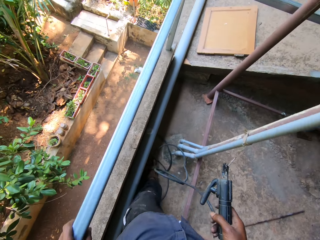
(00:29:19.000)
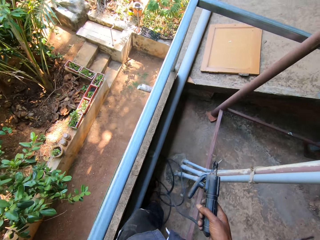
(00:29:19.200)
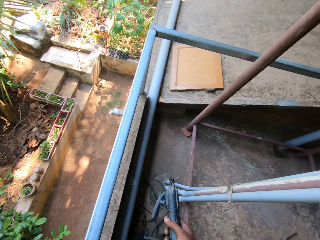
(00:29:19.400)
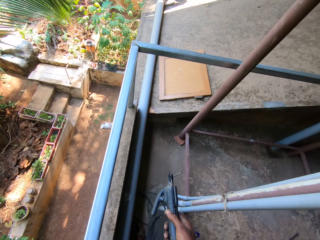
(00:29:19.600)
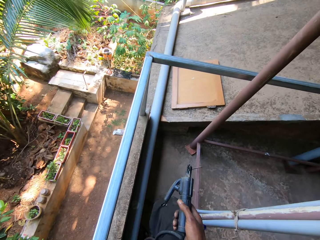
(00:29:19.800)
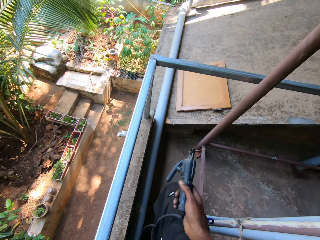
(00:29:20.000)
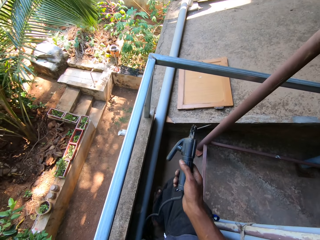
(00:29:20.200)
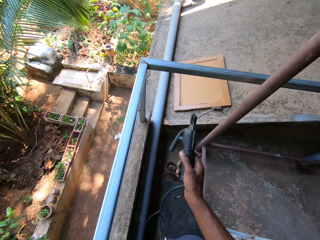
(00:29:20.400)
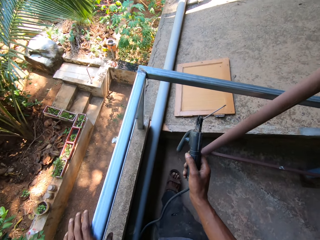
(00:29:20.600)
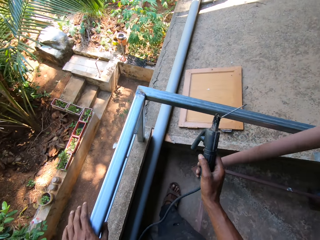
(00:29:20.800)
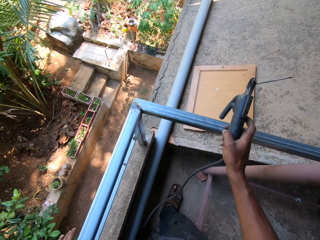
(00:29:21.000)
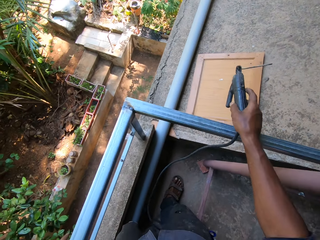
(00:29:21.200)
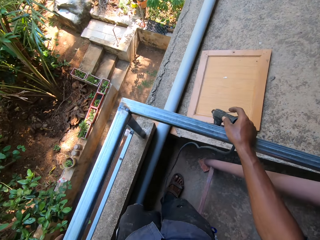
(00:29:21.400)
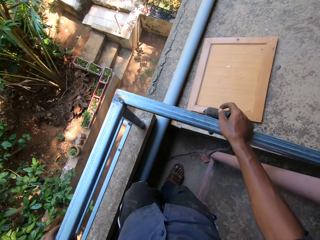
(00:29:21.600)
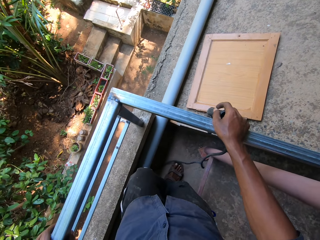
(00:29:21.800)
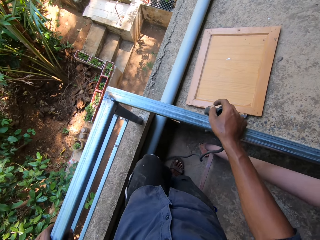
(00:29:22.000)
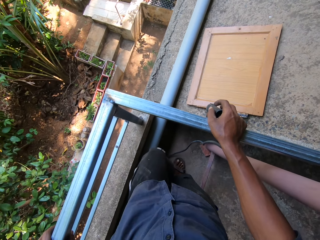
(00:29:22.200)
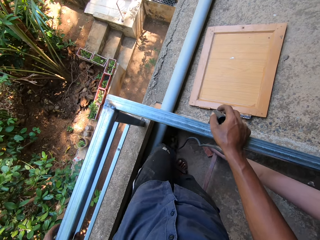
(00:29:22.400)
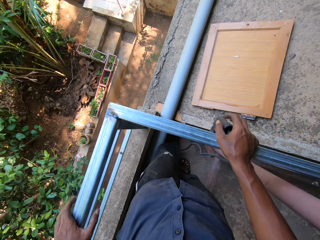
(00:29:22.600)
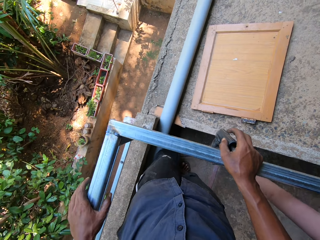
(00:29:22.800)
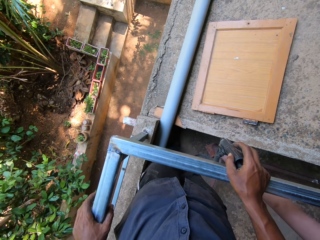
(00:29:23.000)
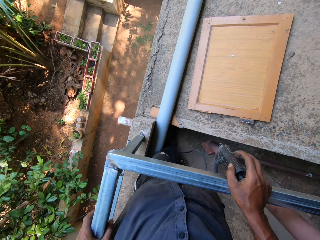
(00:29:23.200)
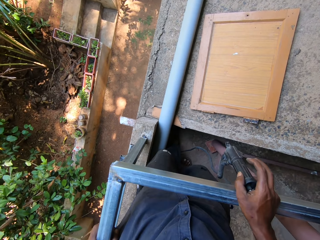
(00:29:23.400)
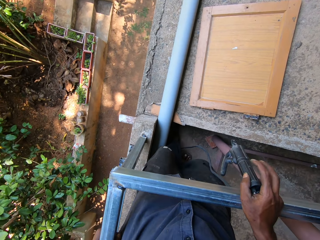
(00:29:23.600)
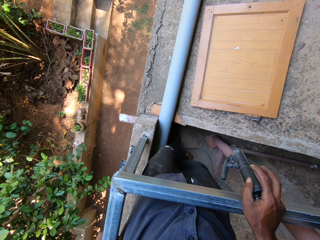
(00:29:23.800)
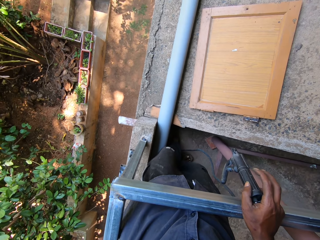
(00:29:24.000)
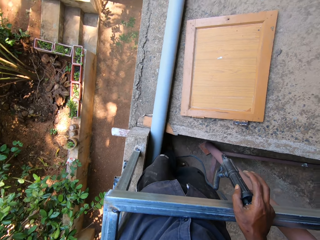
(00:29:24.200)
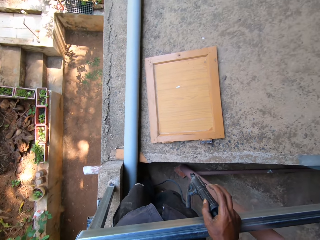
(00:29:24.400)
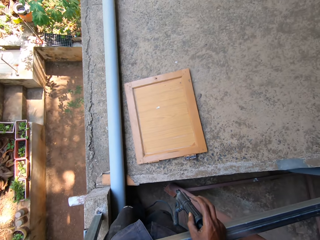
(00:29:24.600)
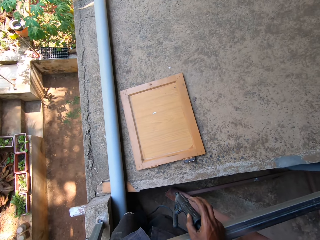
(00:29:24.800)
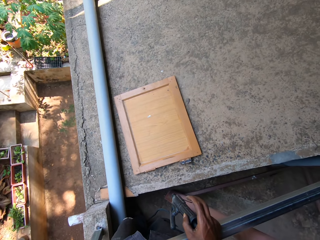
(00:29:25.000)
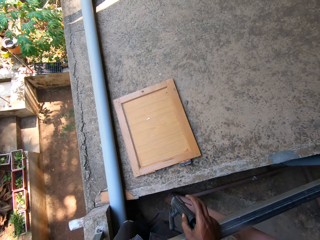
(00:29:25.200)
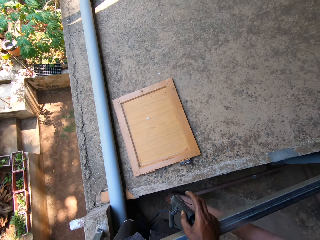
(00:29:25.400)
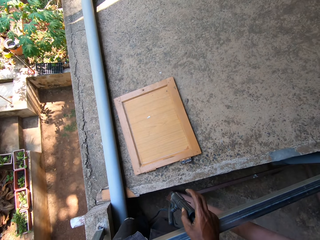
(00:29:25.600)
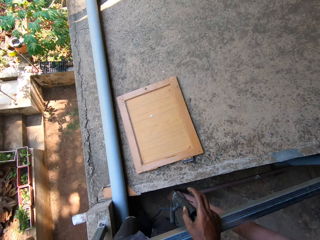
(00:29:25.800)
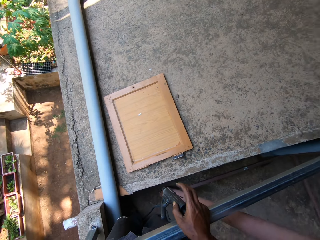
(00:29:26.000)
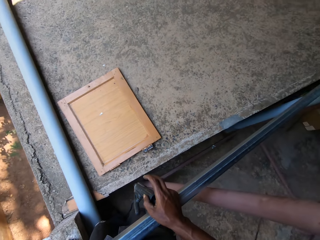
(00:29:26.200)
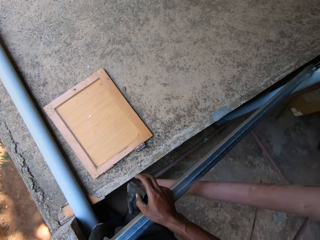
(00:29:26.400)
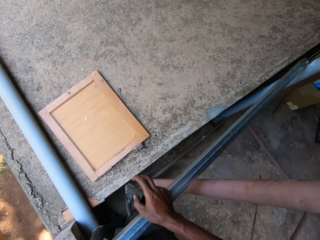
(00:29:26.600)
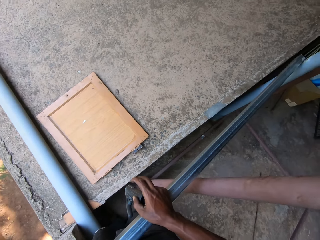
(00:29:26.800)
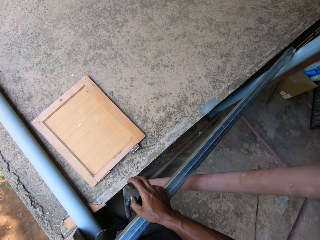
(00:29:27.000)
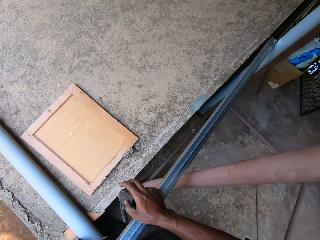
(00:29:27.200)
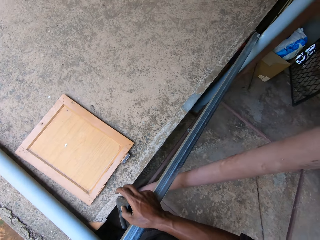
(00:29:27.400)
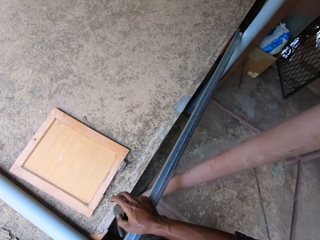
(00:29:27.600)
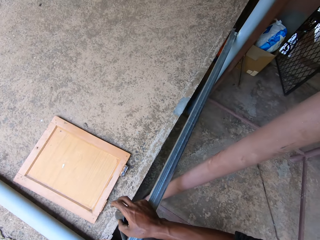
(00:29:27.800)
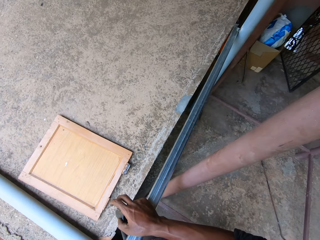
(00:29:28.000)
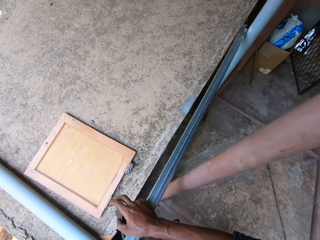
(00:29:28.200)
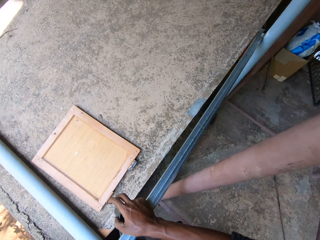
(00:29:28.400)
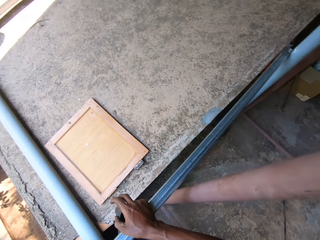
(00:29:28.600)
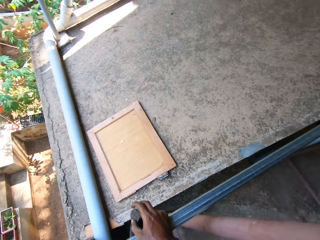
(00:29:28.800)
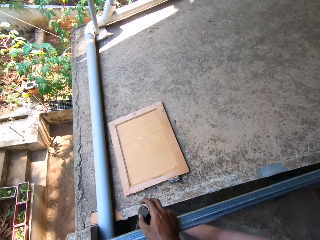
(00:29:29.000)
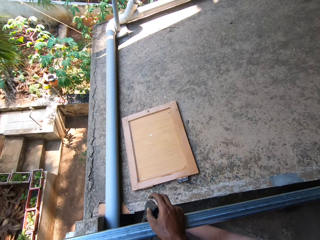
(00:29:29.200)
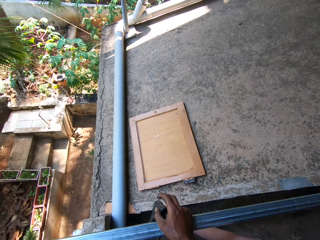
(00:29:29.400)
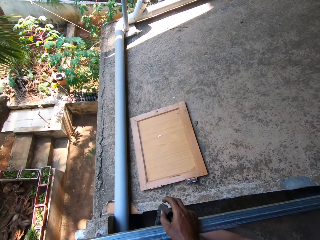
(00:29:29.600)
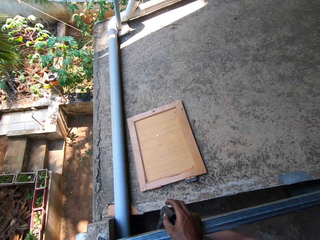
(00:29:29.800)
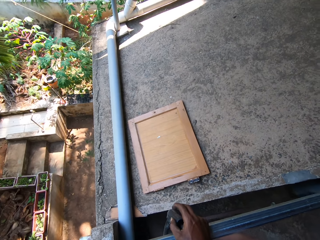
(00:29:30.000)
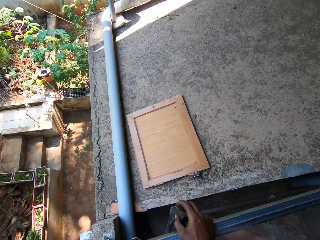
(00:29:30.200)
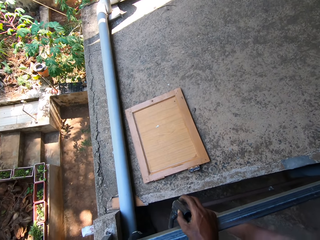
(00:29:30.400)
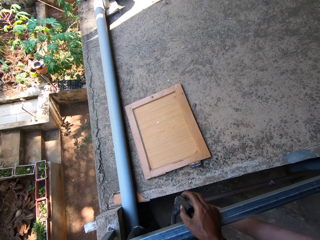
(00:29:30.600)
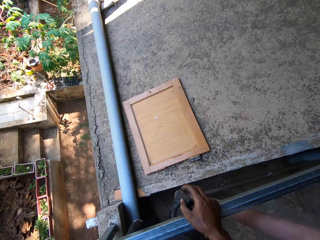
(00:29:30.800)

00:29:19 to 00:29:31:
The camera wearer places the electrode holder across the iron railing with his right hand. He moves his left hand on the iron railing. He looks around.

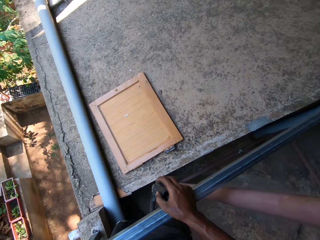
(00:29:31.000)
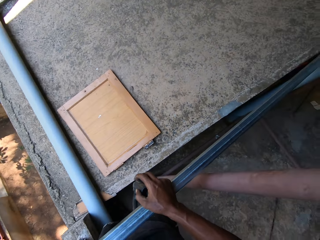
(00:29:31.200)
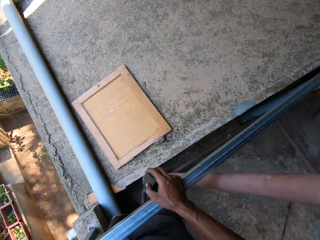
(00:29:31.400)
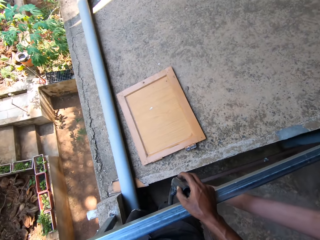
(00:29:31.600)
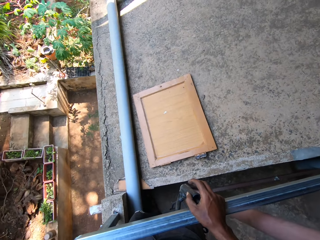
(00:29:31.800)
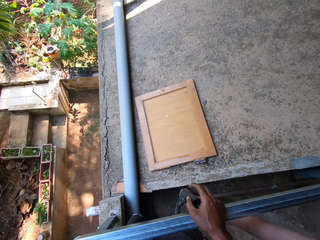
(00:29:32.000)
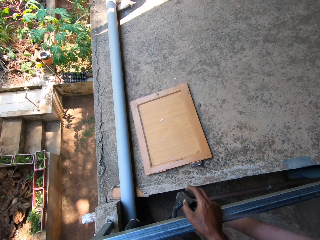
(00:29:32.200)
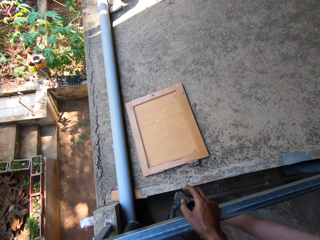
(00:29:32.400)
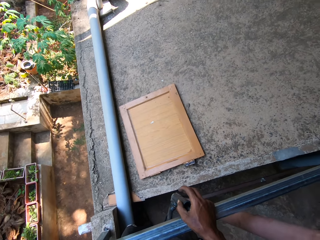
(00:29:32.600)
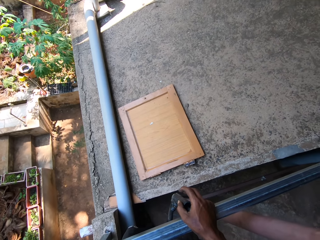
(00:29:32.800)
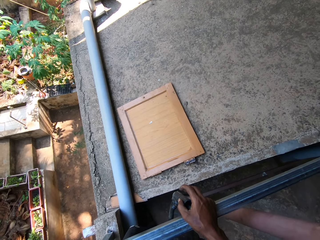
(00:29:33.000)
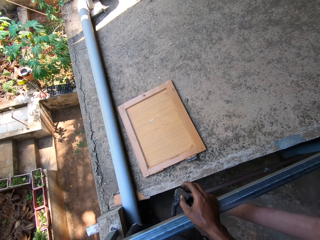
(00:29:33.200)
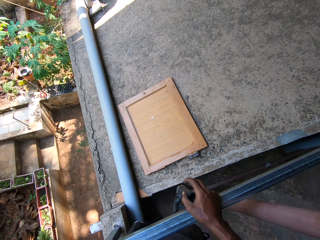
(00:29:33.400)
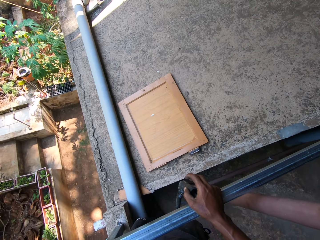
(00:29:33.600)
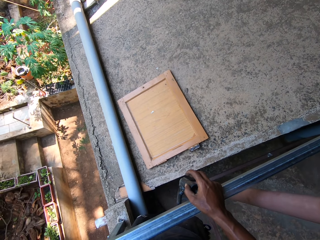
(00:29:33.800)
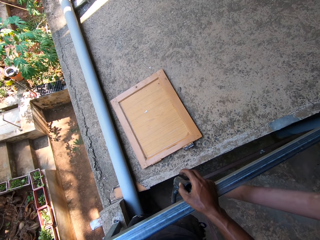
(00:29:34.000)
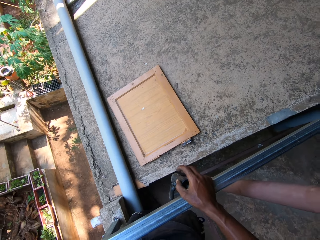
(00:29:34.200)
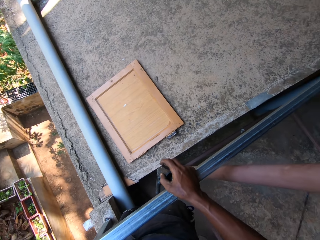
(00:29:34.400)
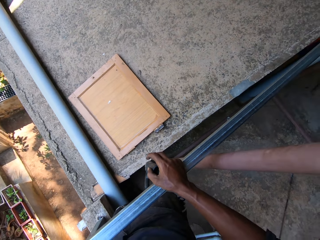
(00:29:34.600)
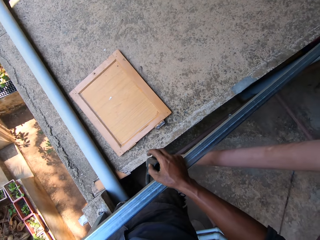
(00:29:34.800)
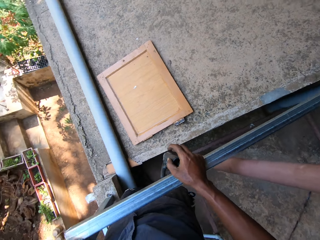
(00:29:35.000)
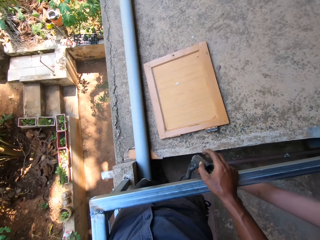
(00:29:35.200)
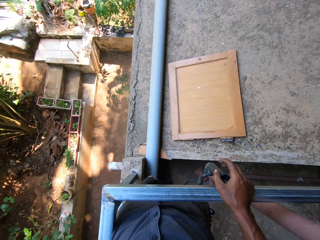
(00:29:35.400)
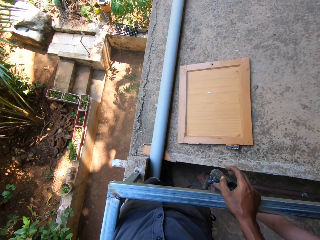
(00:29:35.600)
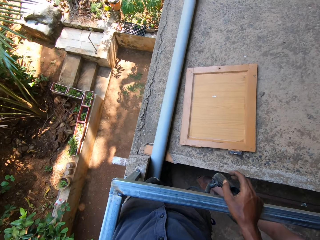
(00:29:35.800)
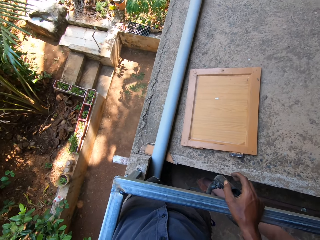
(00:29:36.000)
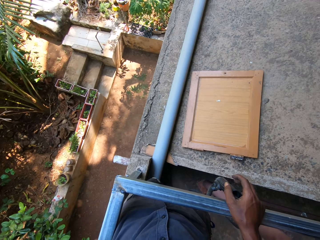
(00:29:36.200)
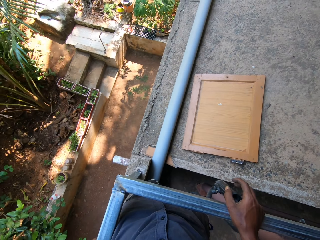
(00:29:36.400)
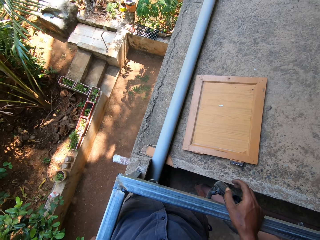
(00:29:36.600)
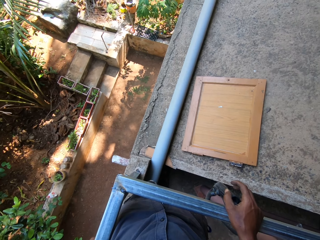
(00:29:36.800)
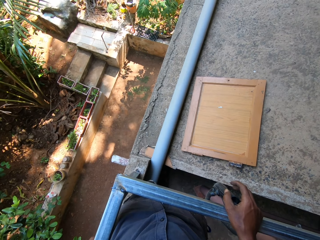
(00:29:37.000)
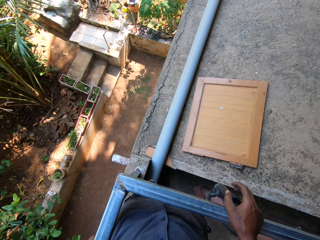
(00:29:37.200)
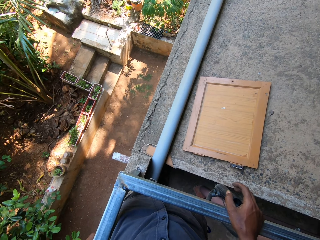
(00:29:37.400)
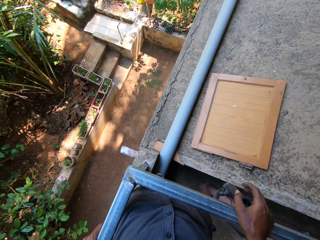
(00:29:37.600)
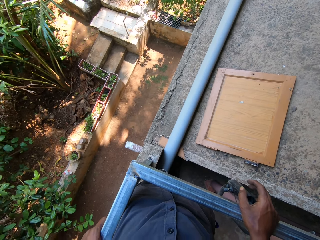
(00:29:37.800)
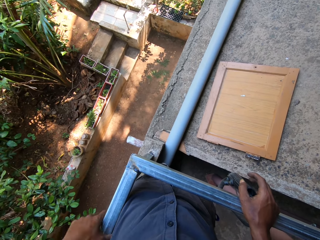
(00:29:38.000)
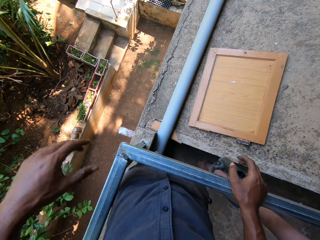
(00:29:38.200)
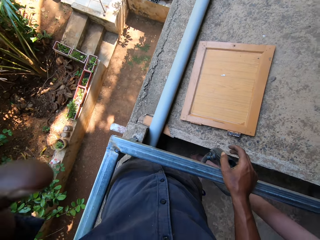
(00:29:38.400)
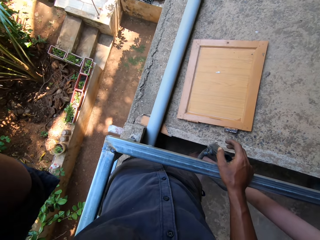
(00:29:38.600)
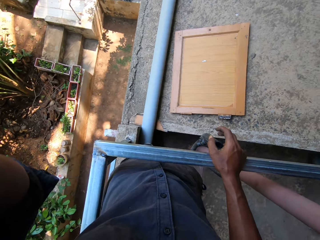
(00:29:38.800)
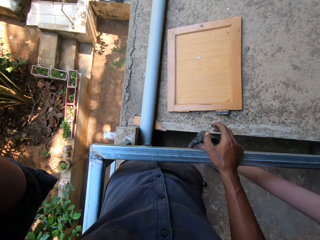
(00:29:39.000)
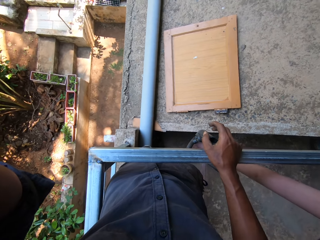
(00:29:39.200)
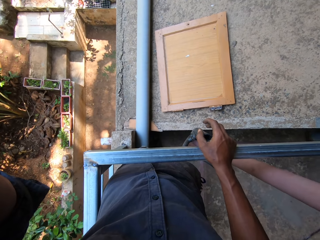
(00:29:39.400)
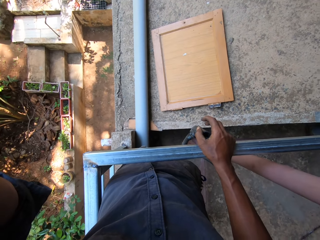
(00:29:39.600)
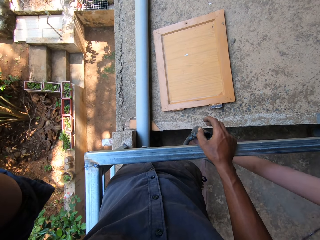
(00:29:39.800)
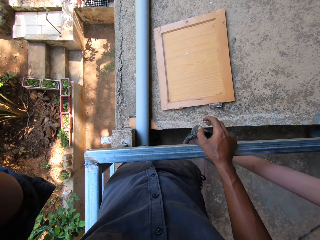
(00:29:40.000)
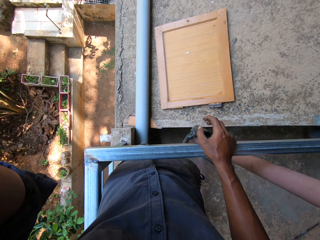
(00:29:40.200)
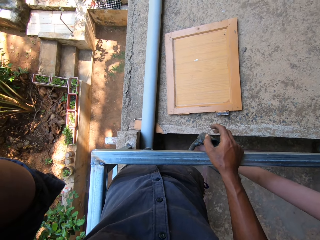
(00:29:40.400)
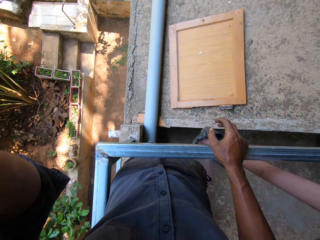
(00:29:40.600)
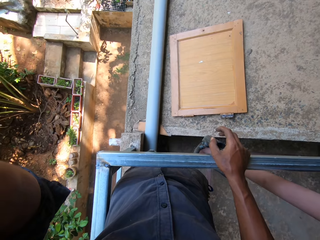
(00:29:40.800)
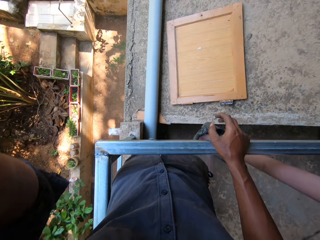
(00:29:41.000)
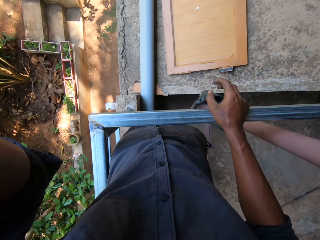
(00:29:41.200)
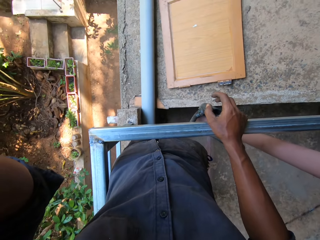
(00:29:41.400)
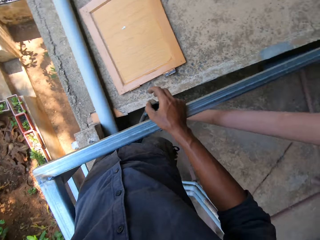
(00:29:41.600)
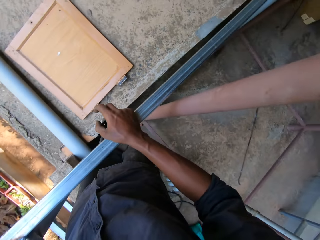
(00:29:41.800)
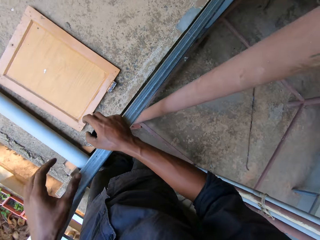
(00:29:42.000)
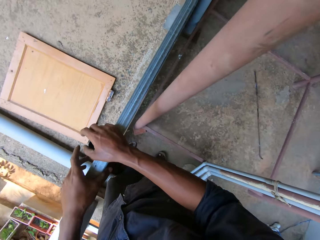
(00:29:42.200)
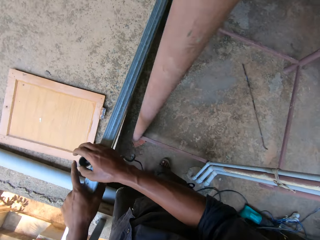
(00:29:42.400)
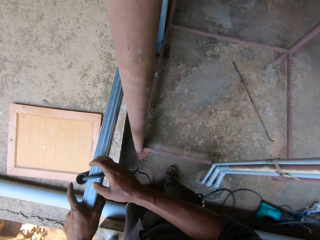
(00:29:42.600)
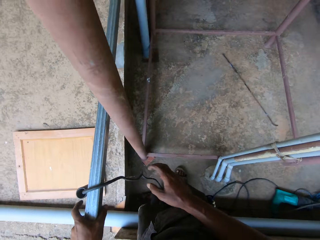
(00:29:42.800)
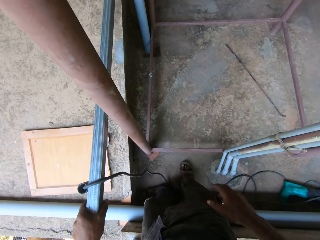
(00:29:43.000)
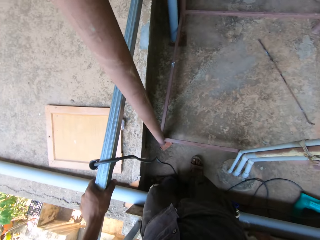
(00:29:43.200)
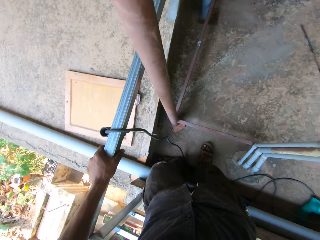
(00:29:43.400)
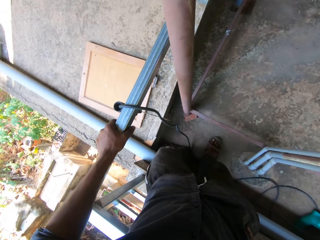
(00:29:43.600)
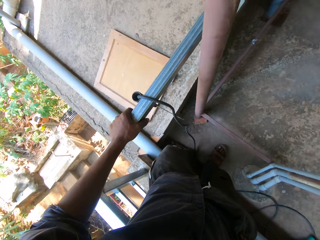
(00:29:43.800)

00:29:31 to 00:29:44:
The camera wearer adjusts a camera on his head with his left hand. He holds the iron railing with his left hand. He looks around.
